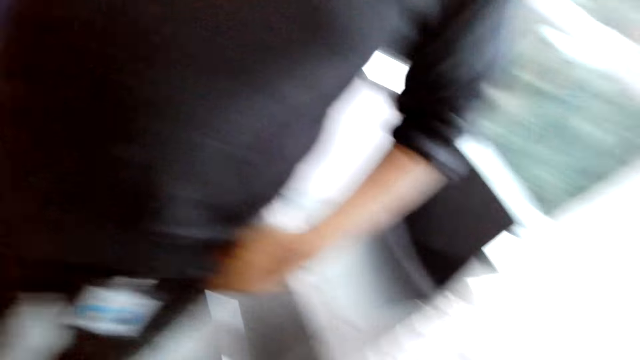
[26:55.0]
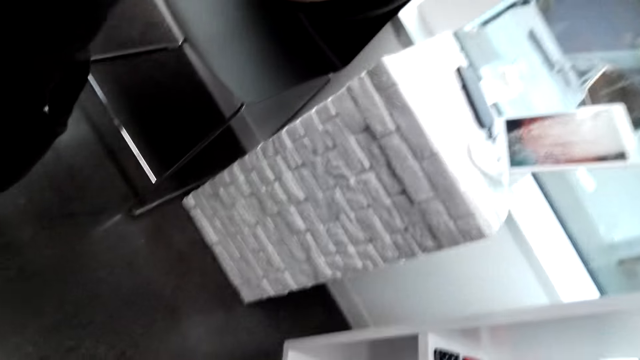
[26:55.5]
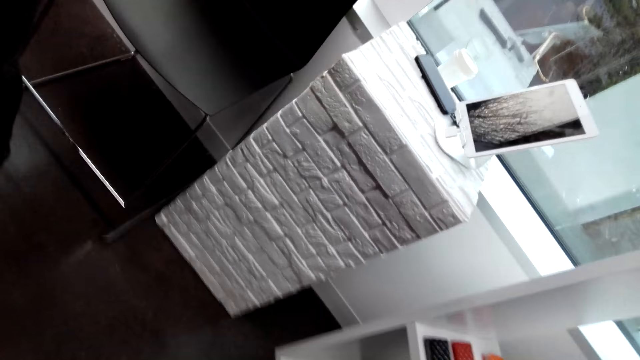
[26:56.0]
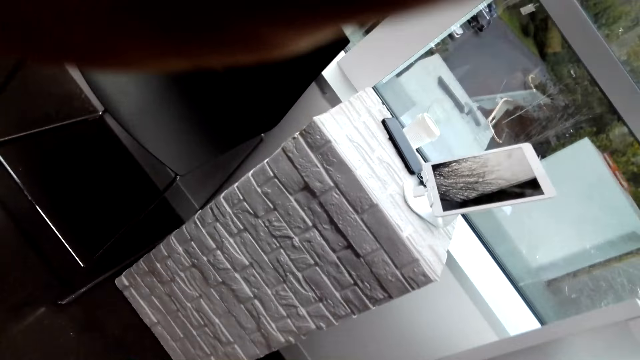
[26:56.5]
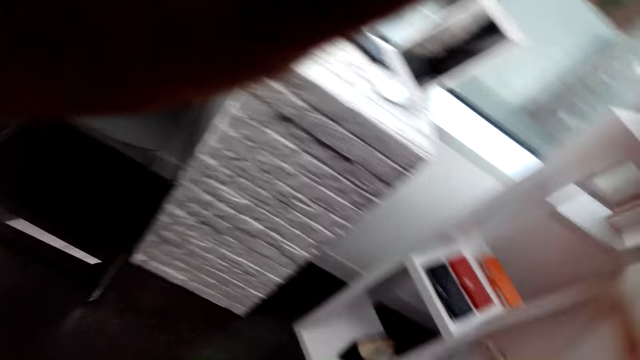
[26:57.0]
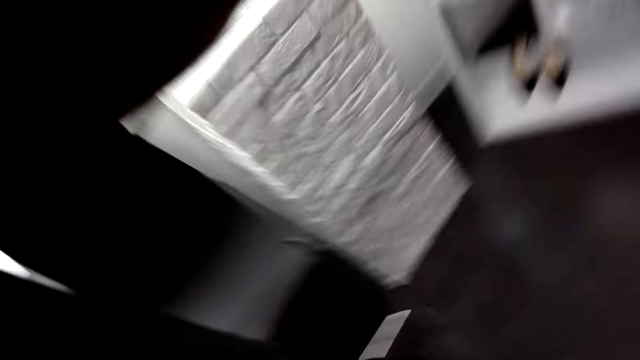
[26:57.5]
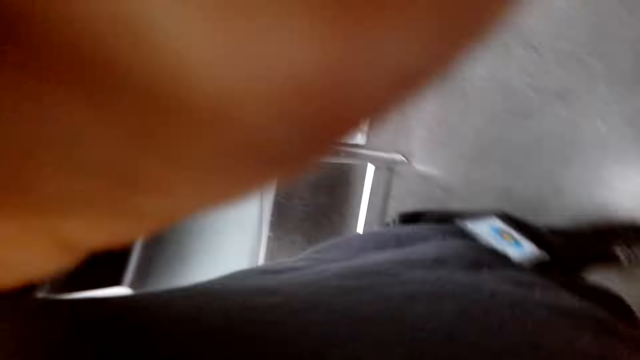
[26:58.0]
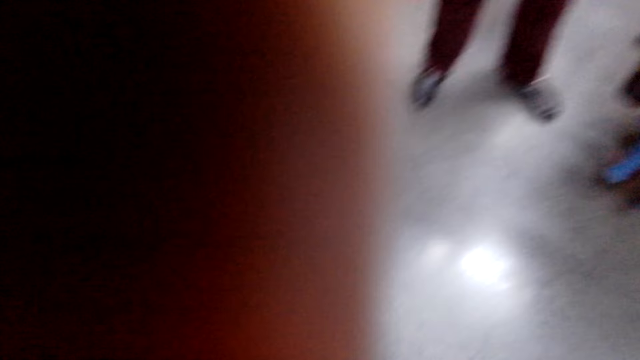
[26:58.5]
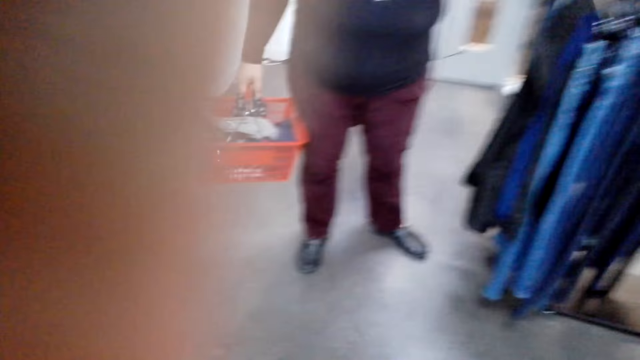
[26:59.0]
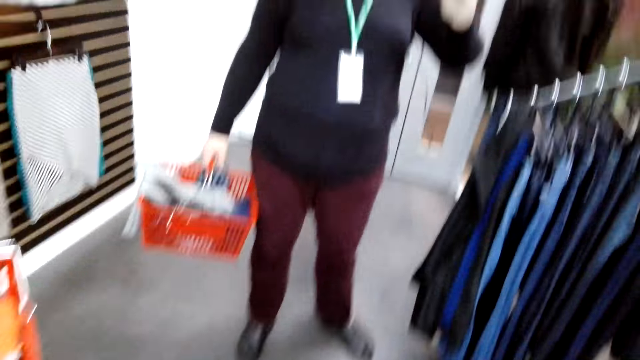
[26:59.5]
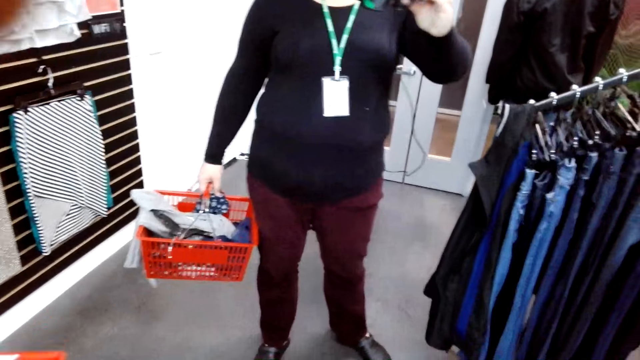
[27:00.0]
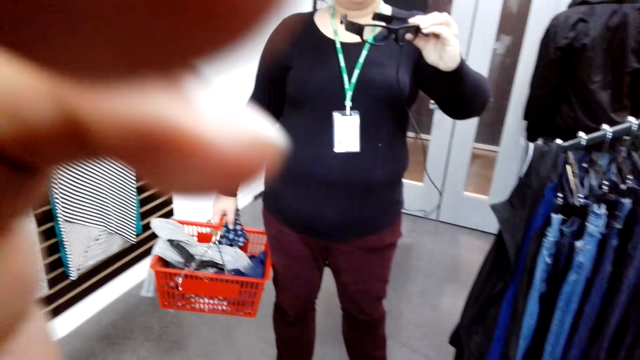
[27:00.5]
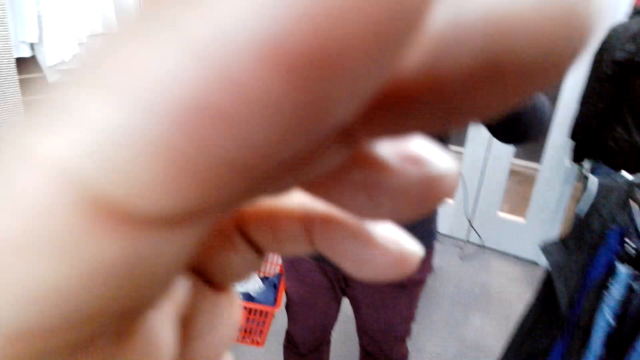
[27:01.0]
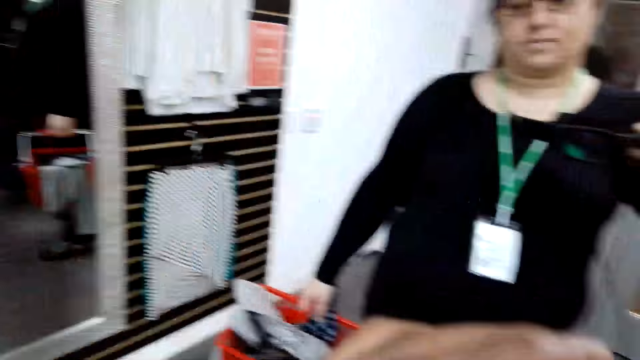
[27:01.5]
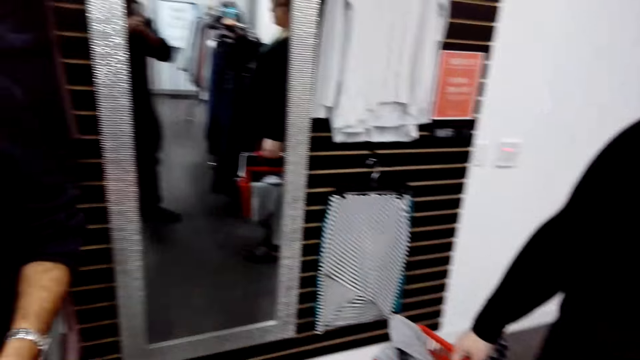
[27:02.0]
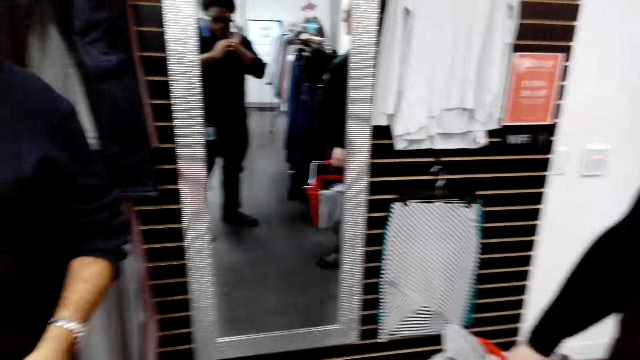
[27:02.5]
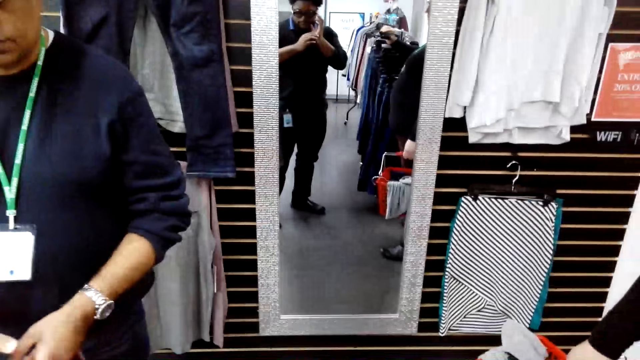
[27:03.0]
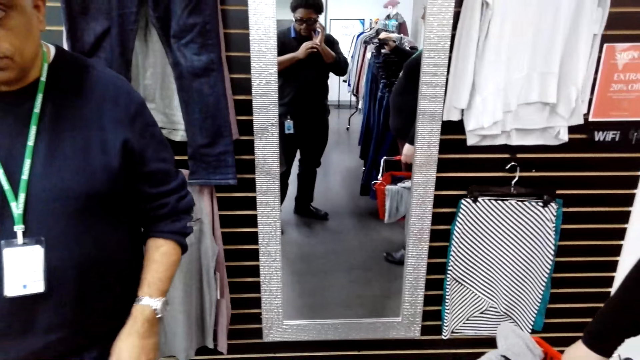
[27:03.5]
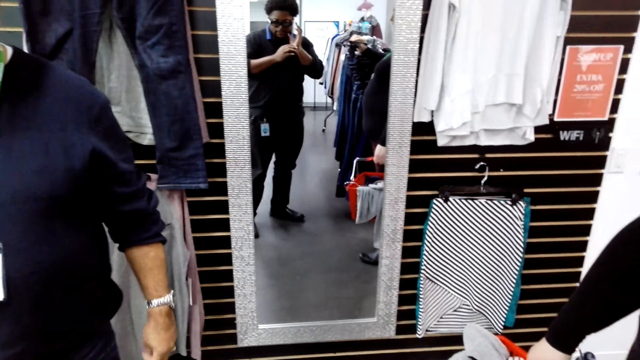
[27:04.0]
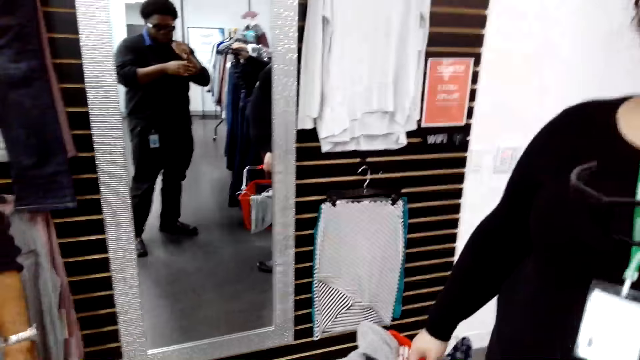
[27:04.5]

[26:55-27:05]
The camera wearer talks to a cashier man. The cashier talks to the camera wearer with gestures. The camera wearer looks at the shades in her hand. She touches the camera.
